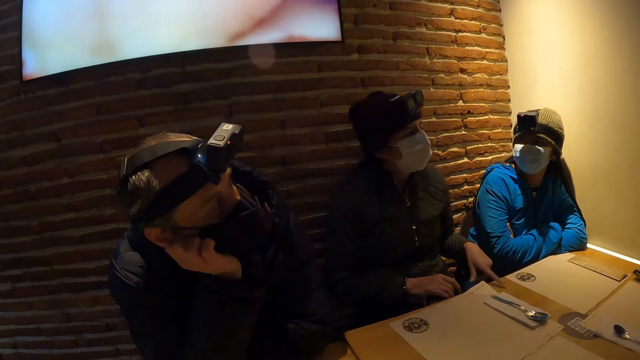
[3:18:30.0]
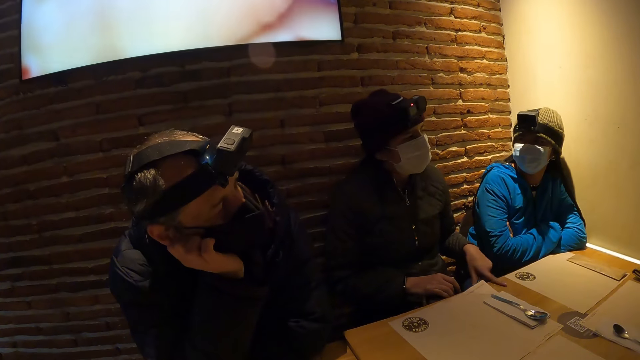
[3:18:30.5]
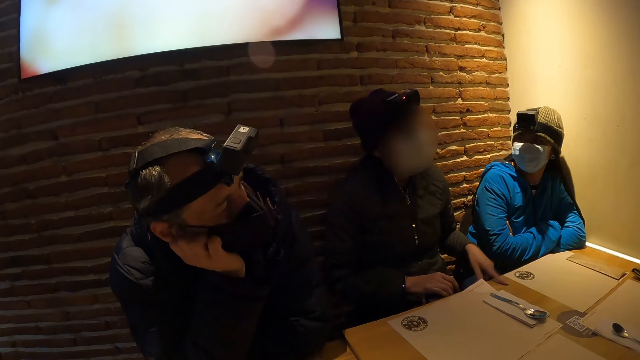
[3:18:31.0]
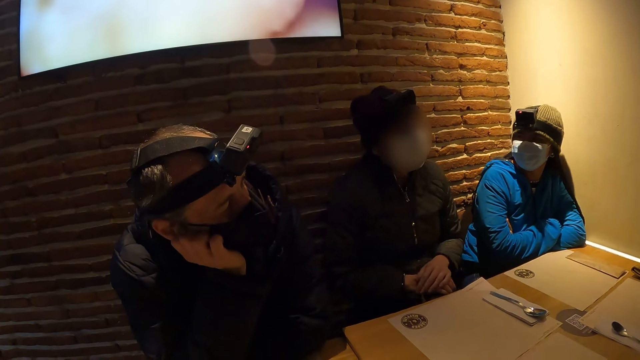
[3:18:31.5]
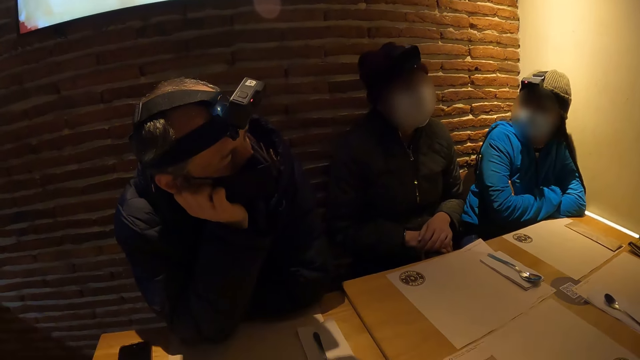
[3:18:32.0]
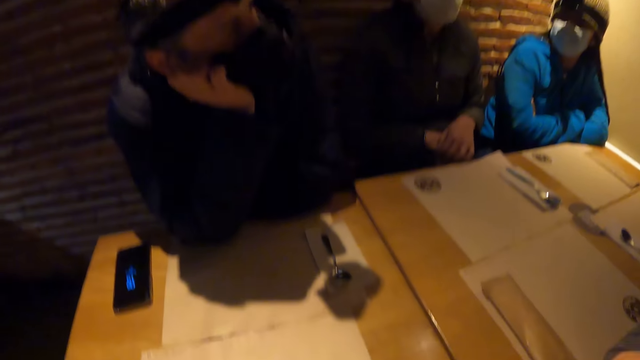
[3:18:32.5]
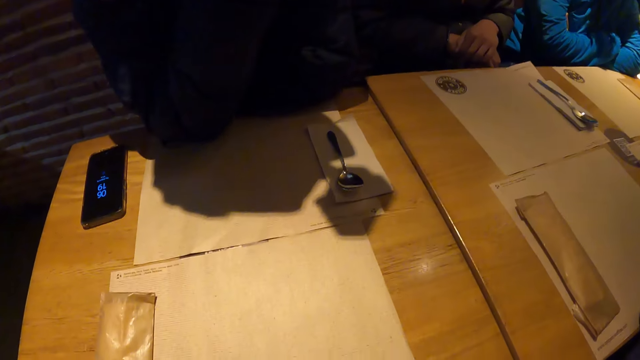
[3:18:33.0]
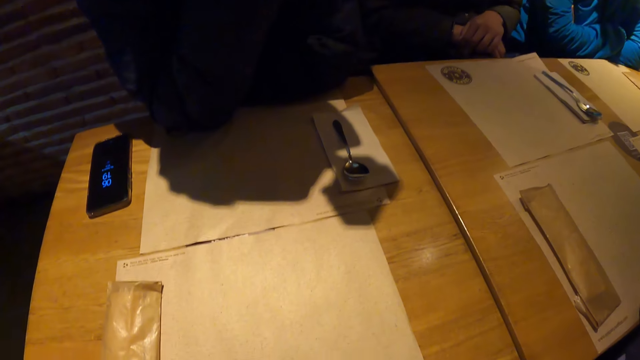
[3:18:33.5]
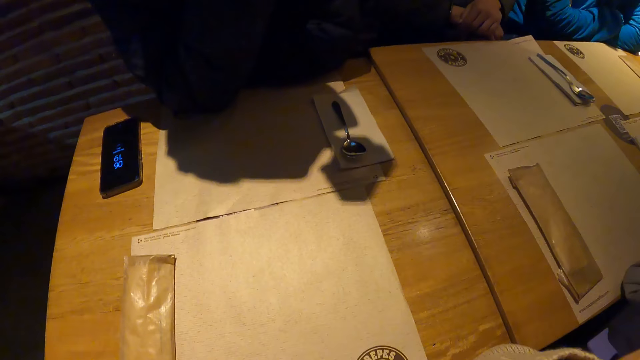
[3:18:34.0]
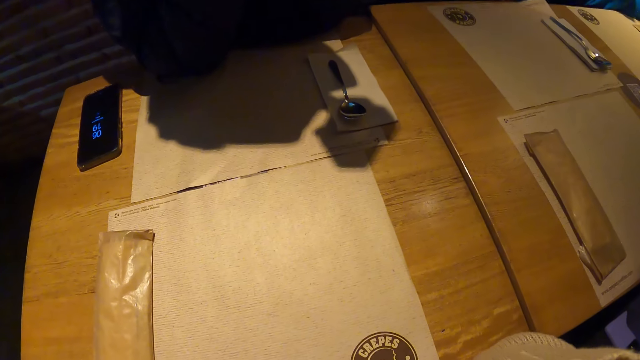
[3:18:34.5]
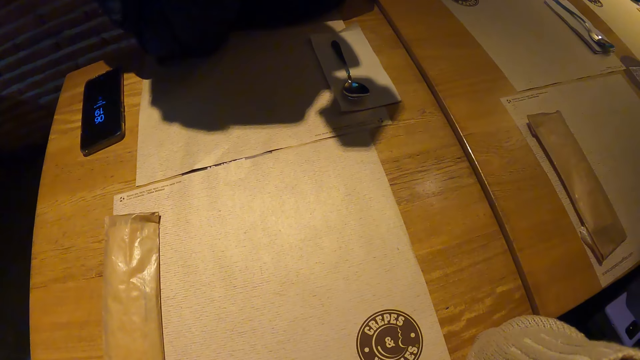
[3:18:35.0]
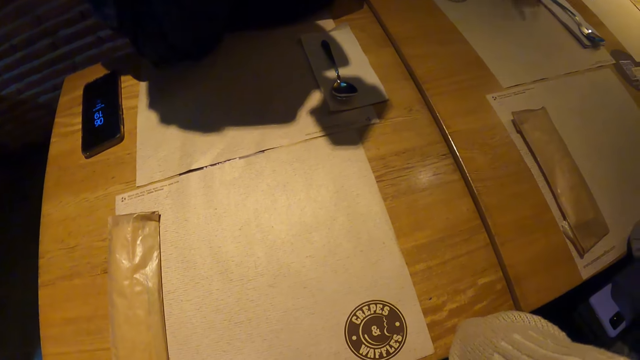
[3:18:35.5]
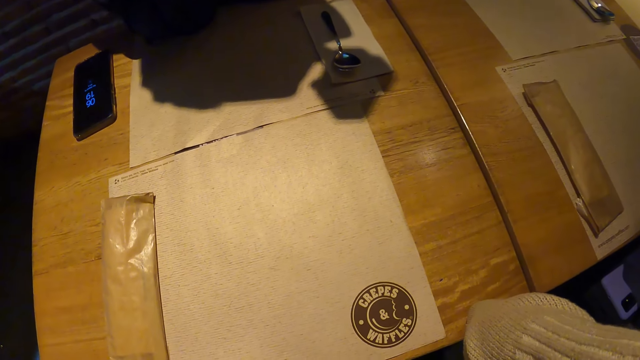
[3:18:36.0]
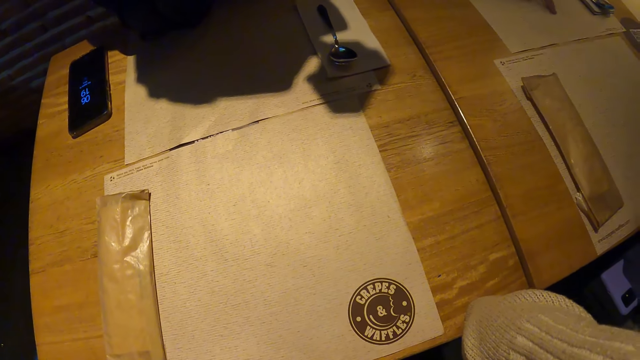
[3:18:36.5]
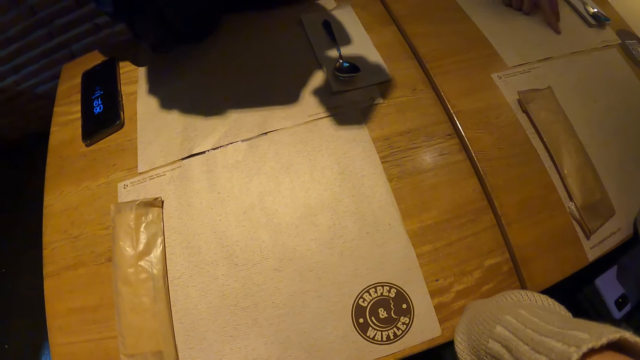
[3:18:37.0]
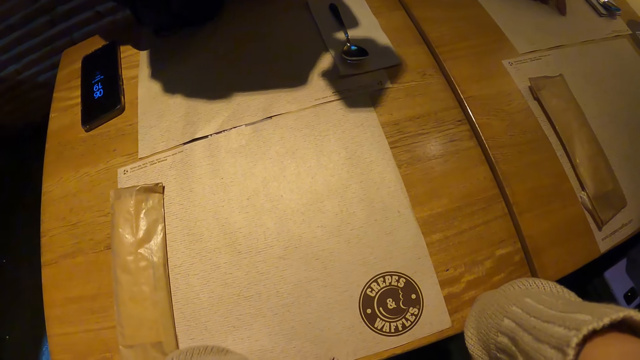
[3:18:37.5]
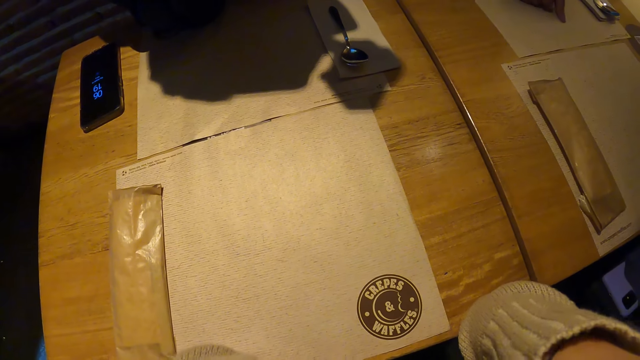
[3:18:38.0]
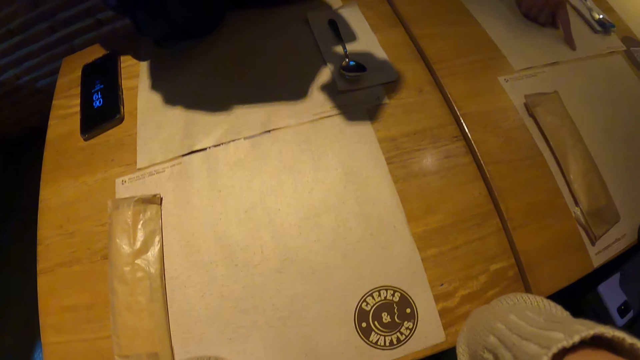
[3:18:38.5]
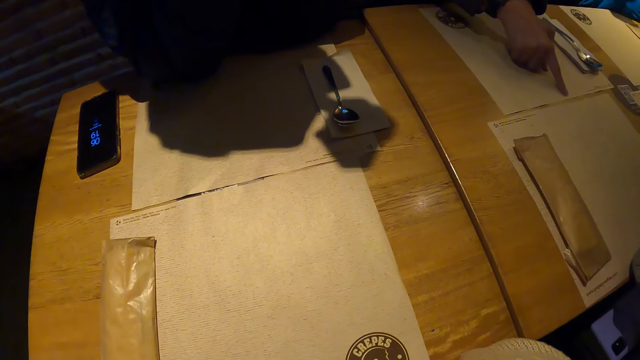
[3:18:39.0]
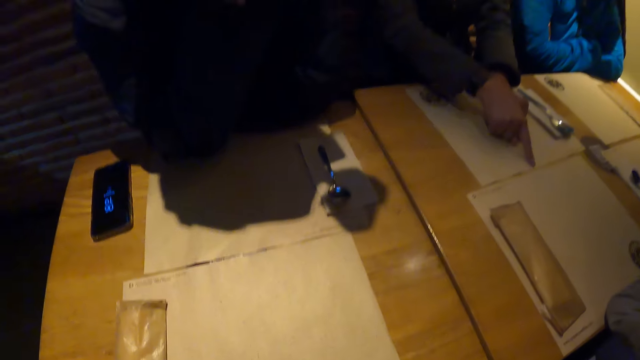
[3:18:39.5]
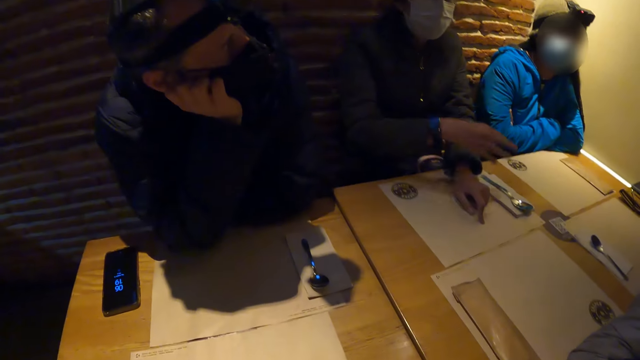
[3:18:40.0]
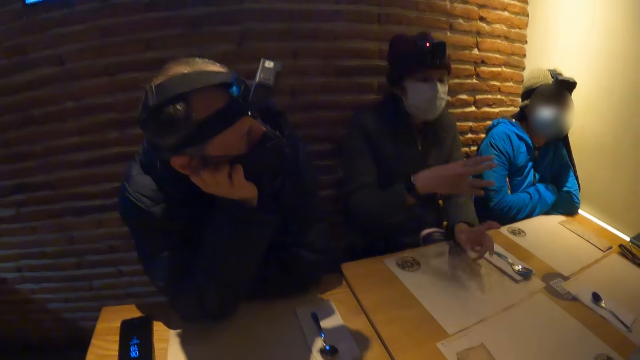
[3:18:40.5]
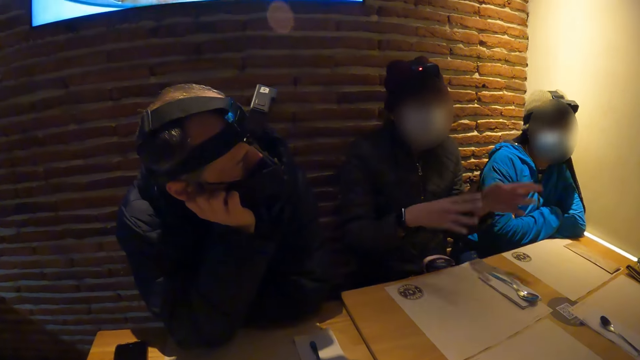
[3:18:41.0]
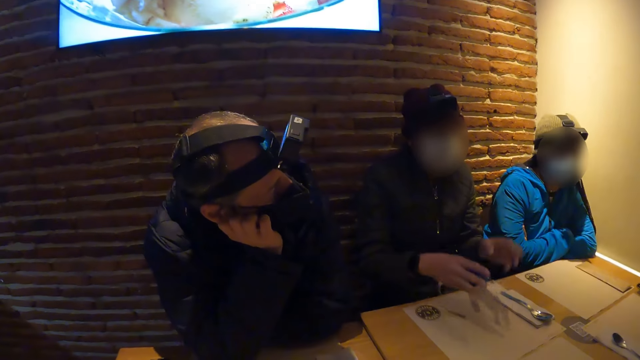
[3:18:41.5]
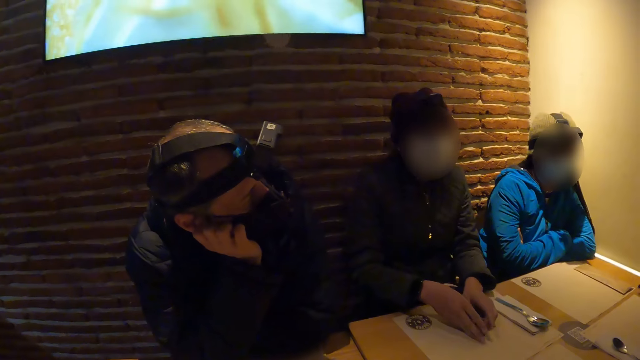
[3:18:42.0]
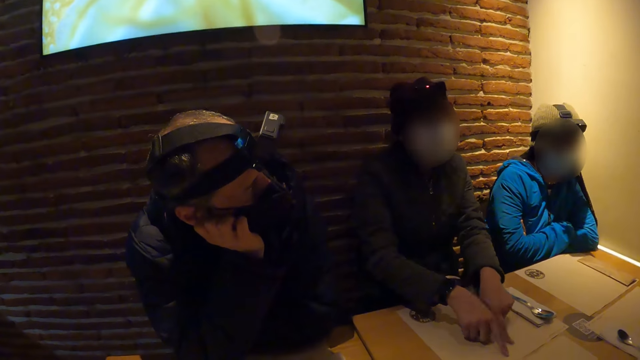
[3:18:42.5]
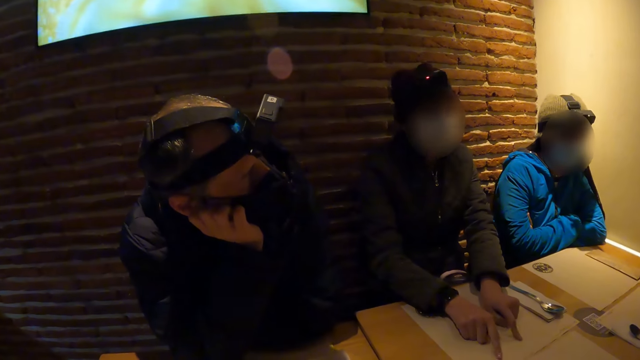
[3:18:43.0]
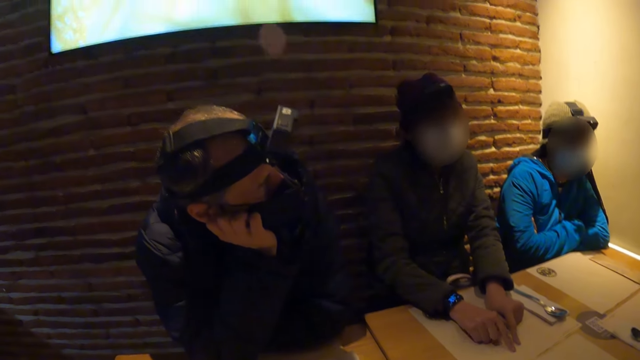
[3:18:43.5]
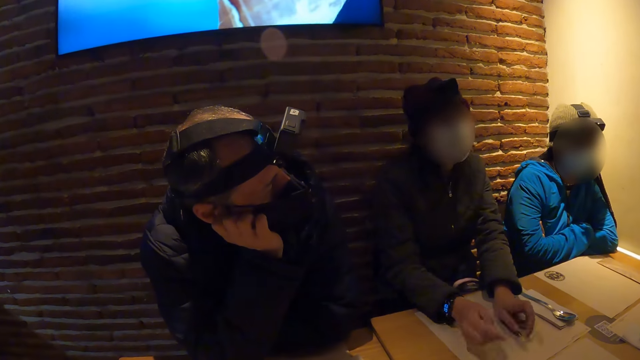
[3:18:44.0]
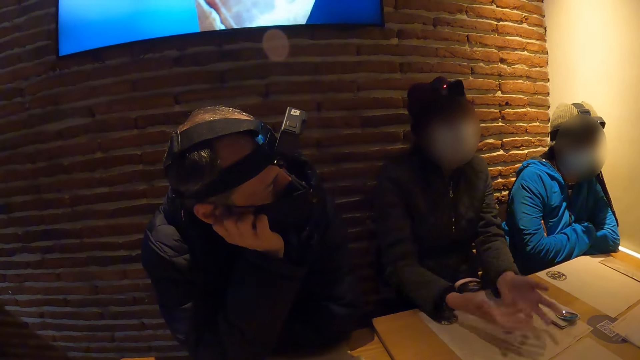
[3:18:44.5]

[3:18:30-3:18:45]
The camera wearer looks around. A woman motions with both hands. The woman interacts with the camera wearer.

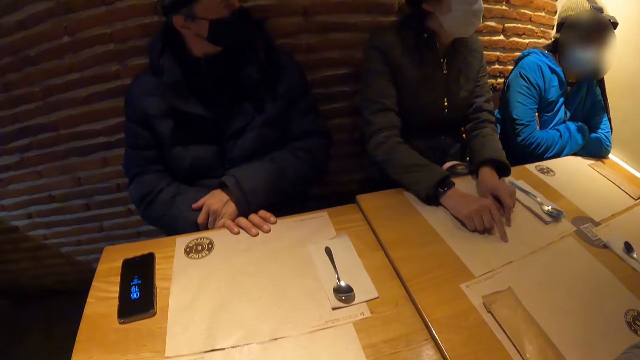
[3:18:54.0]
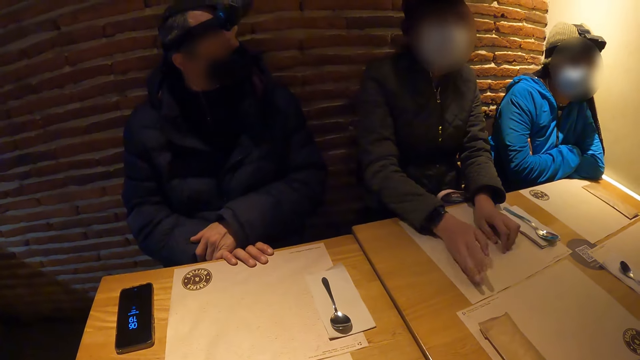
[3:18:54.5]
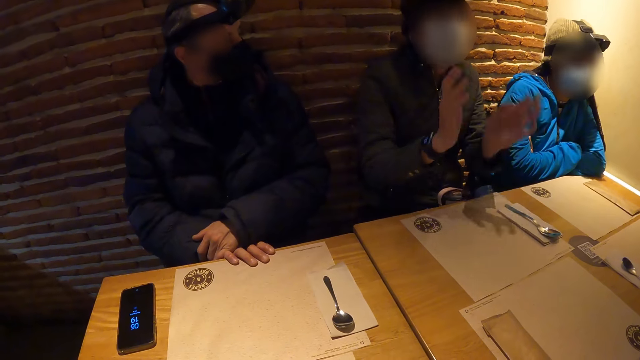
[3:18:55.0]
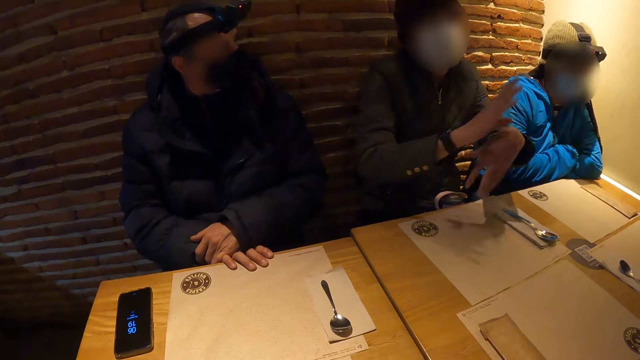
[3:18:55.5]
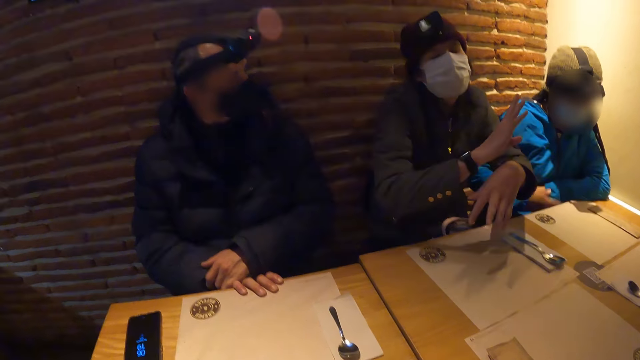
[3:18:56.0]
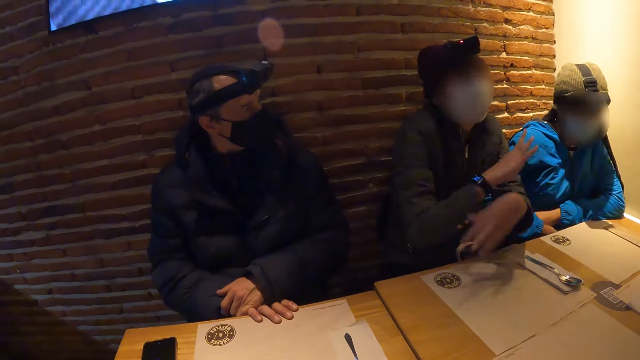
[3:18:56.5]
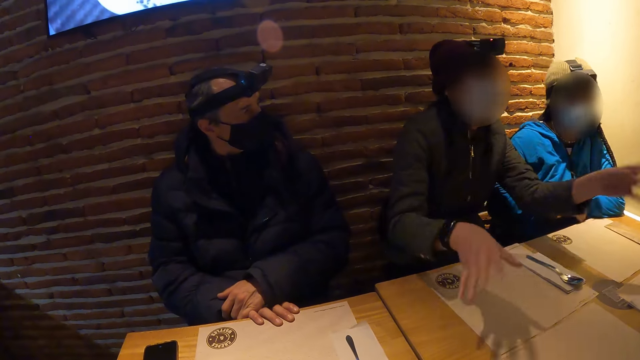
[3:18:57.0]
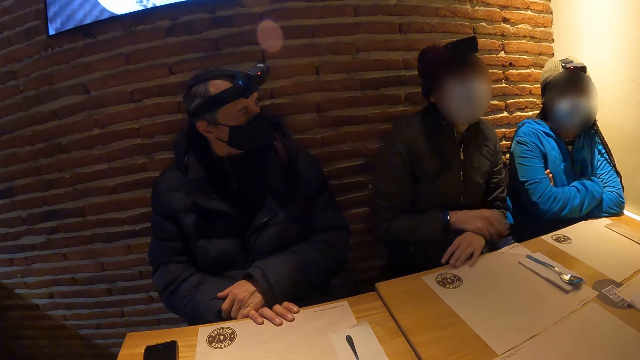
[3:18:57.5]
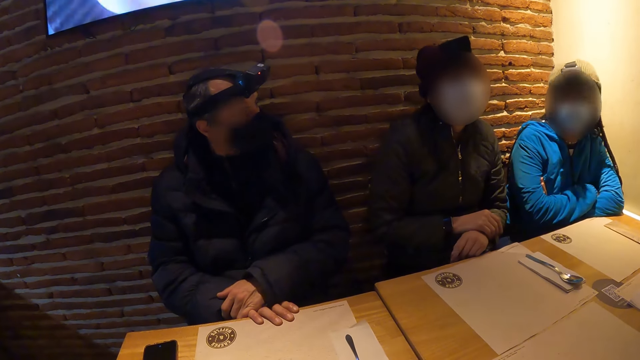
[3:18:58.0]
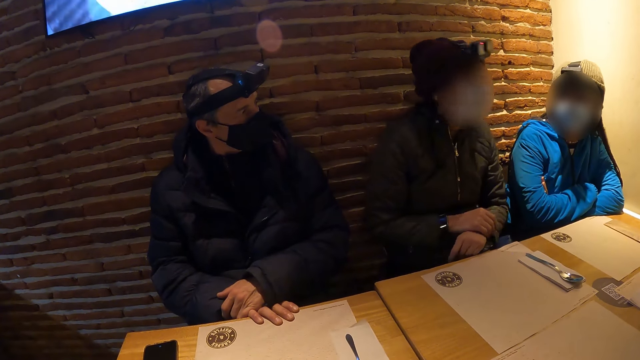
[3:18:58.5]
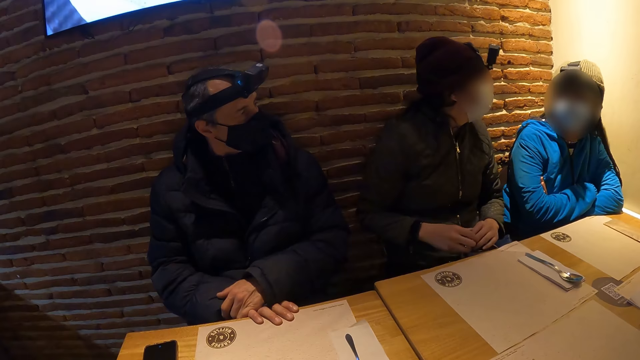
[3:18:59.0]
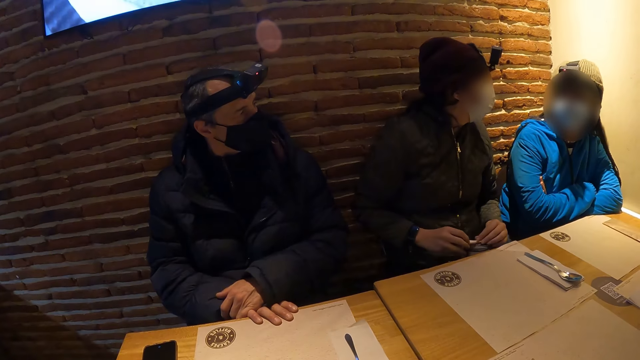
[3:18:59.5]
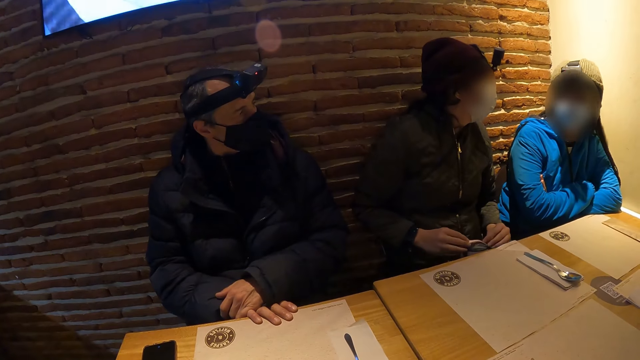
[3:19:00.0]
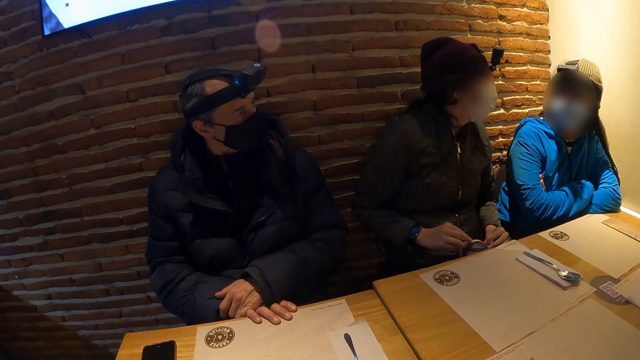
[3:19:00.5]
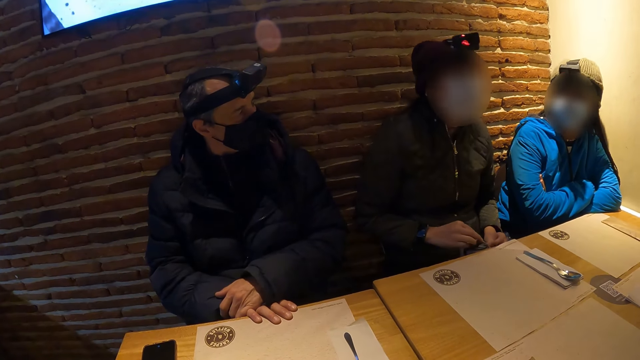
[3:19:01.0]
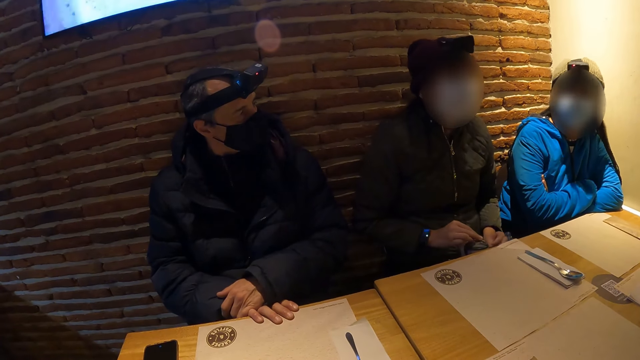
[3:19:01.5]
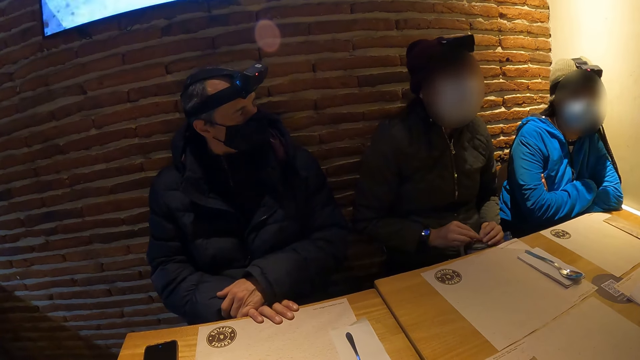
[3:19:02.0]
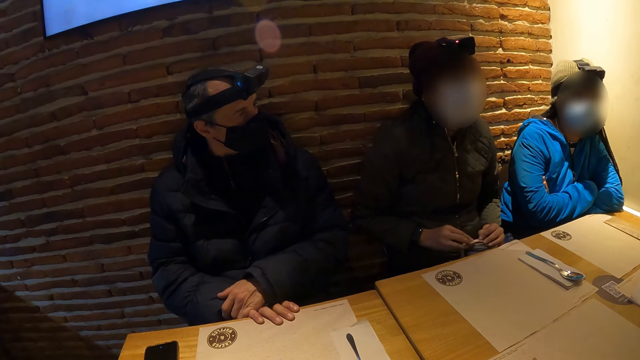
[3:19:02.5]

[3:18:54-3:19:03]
A girl interacts with another girl.
